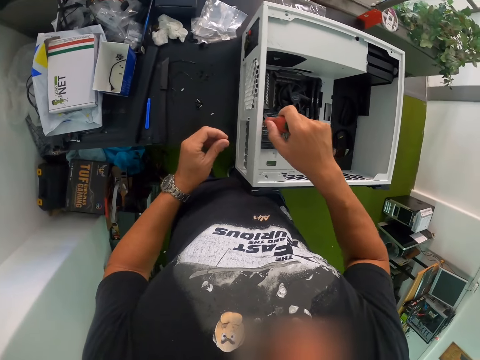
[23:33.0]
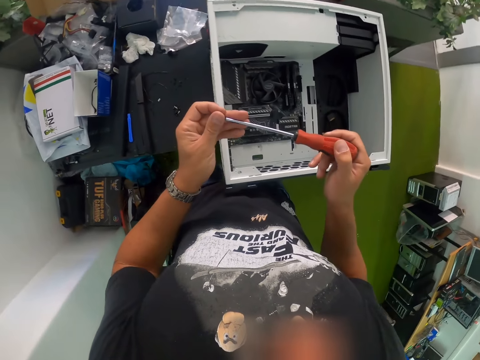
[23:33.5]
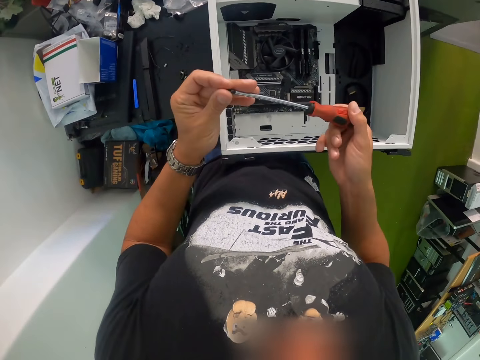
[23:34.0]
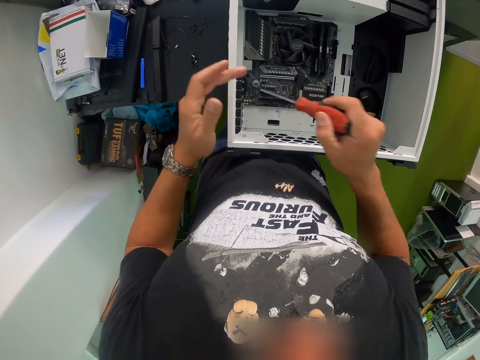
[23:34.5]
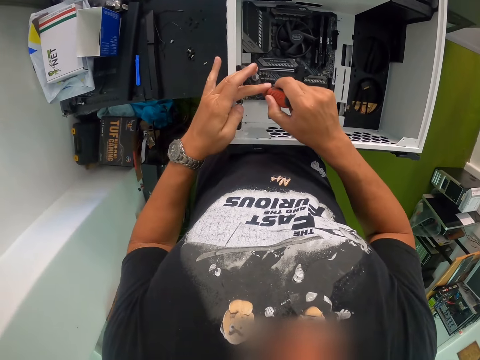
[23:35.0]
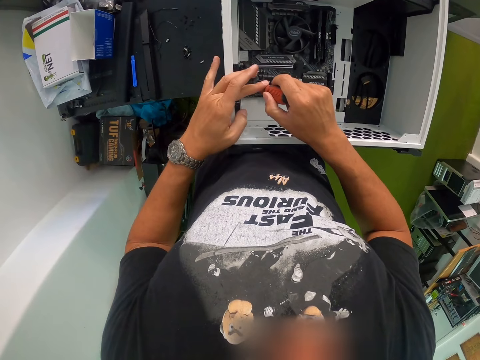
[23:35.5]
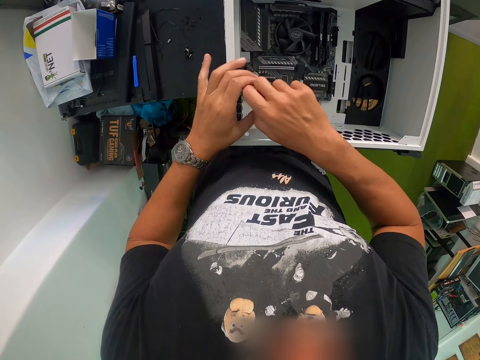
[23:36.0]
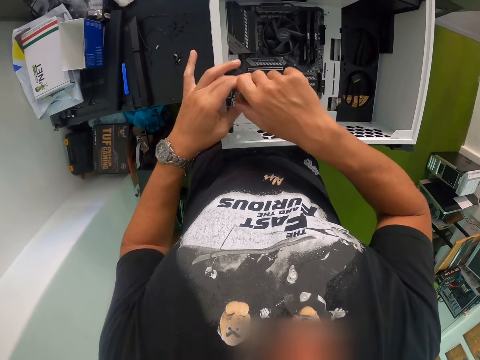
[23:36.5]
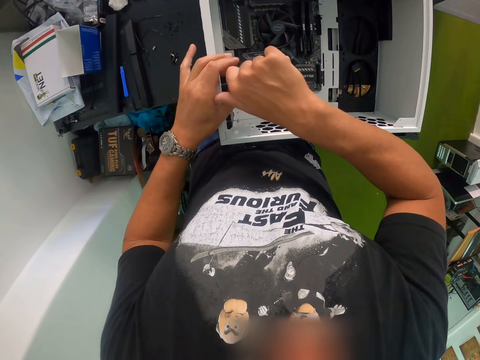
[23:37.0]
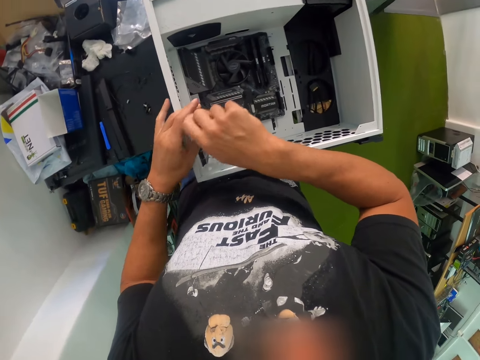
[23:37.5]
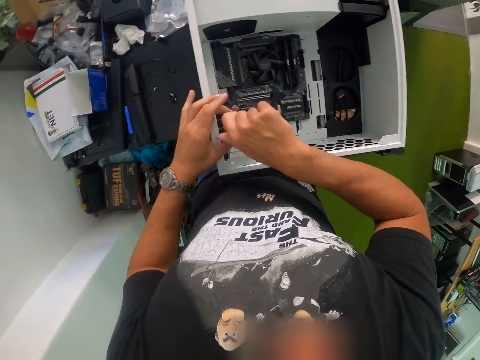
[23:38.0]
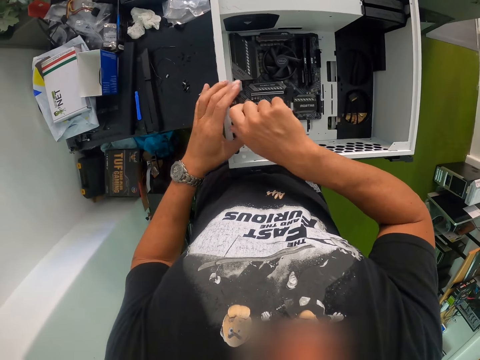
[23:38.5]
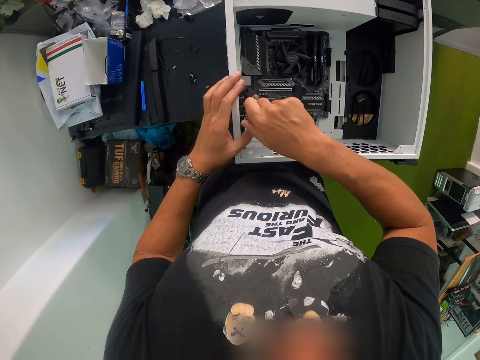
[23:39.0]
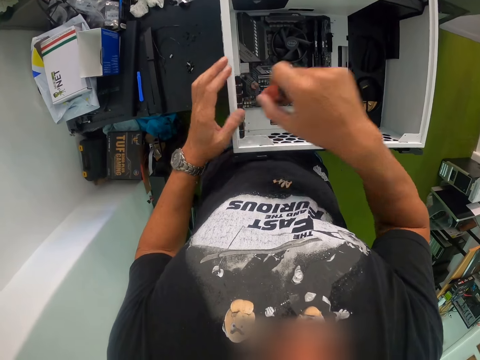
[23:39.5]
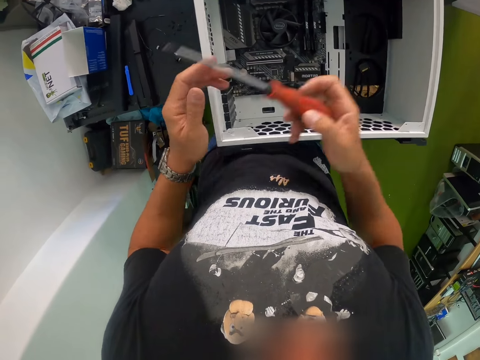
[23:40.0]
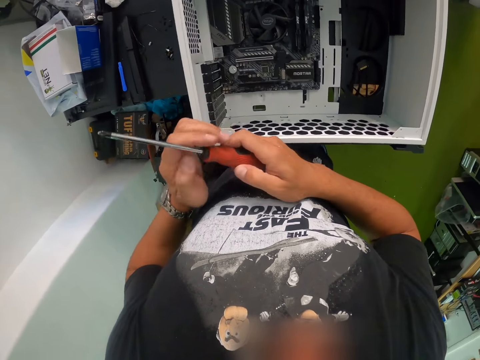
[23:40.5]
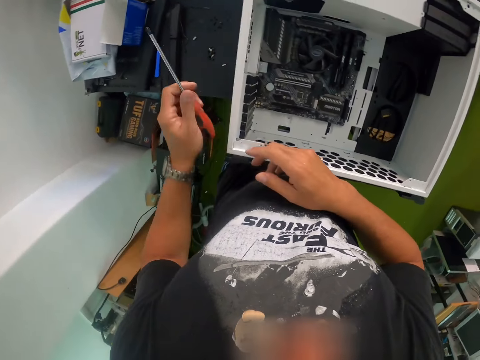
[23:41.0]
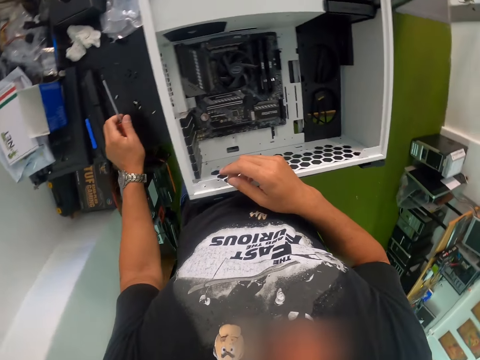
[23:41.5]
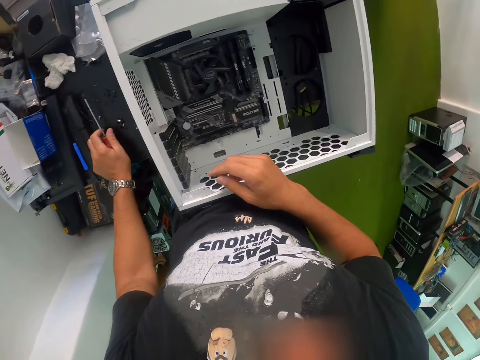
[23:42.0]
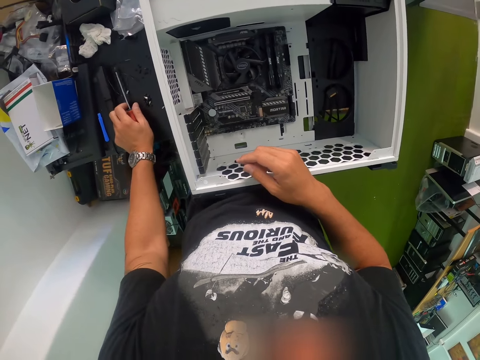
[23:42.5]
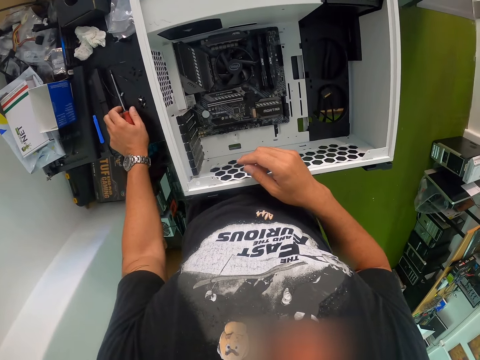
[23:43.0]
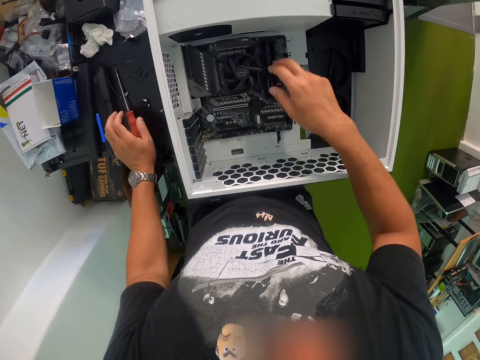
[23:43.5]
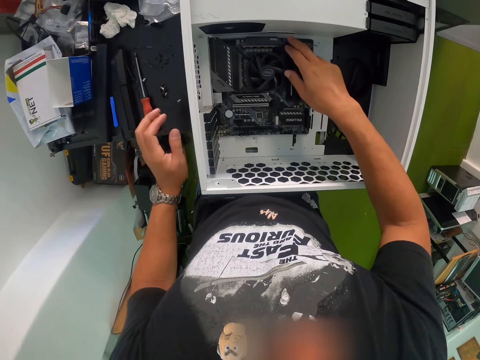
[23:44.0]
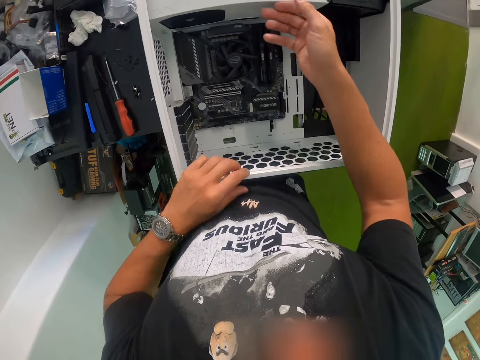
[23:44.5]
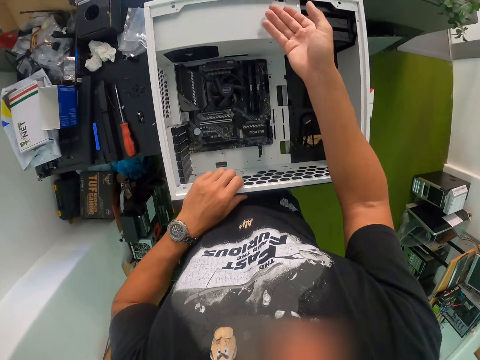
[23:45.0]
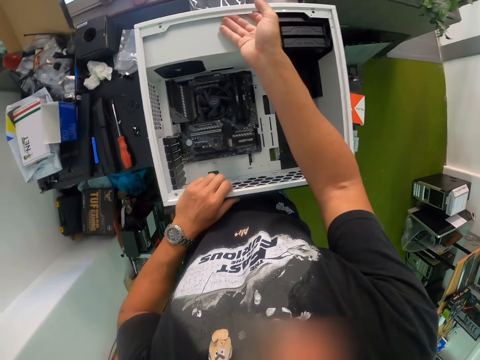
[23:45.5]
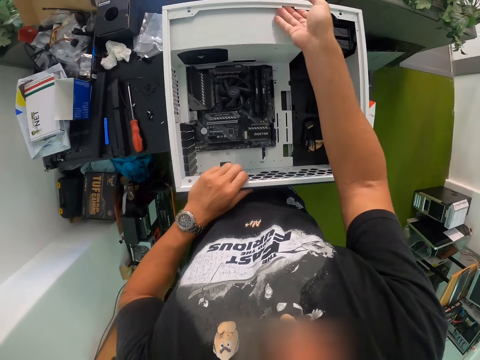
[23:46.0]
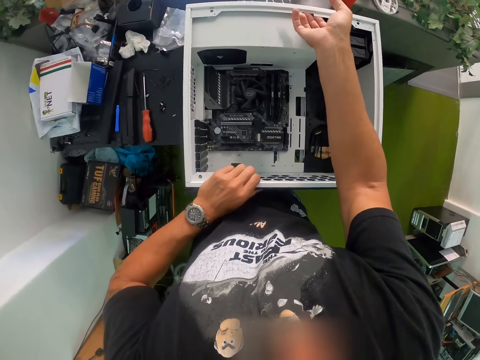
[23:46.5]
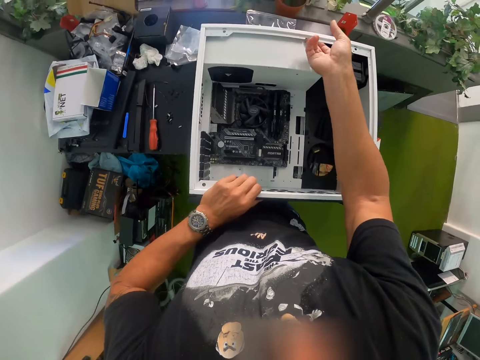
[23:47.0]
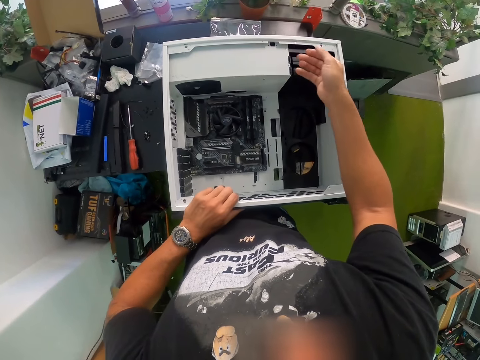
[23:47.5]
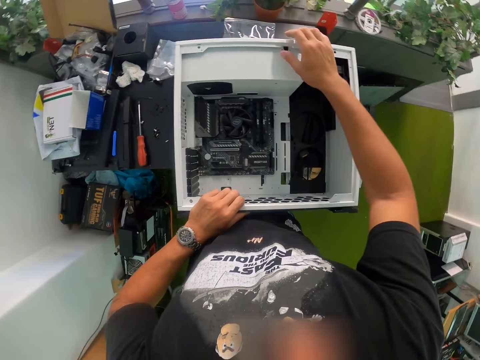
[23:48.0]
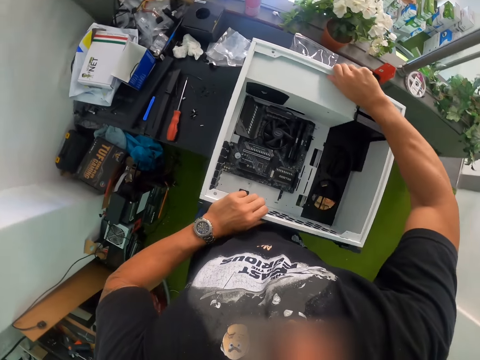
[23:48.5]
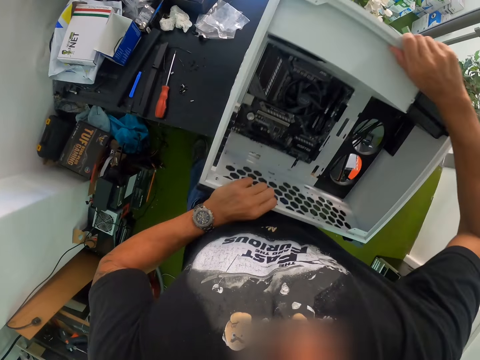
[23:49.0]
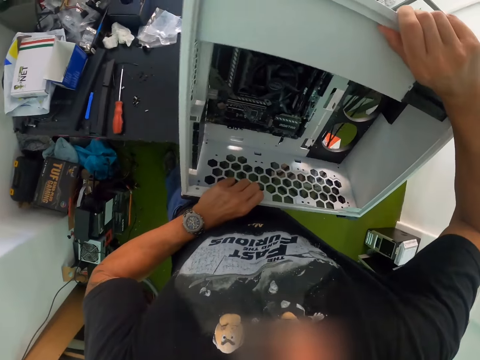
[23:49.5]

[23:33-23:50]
The camera wearer places the screw onto the screwdriver with his left hand. He places his left hand on the computer case. He screws the screw into the computer case with the screwdriver in both hands. He passes the screwdriver from his right hand to his left hand. He drops the screwdriver on the table with his left hand. He touches the computer case with his right hand. He carries the computer case from the table with both hands.

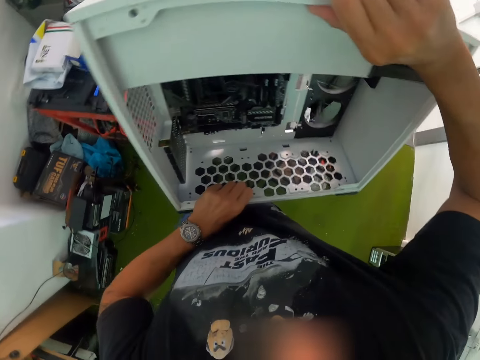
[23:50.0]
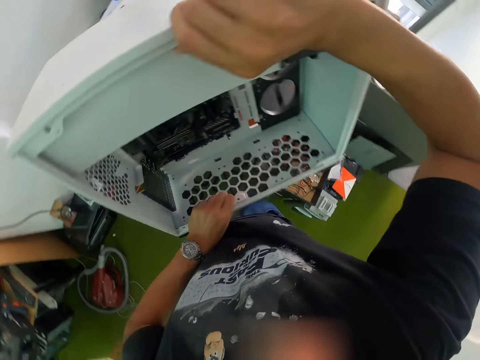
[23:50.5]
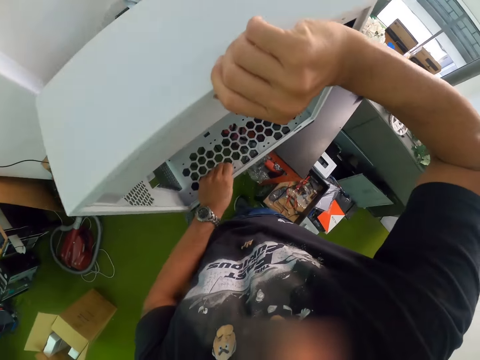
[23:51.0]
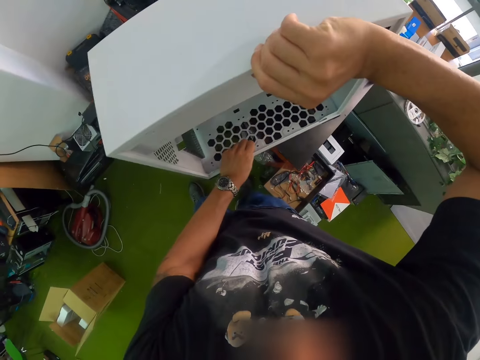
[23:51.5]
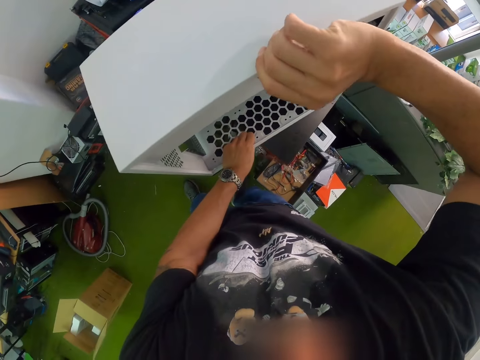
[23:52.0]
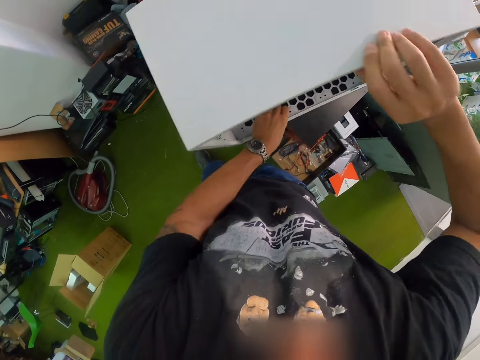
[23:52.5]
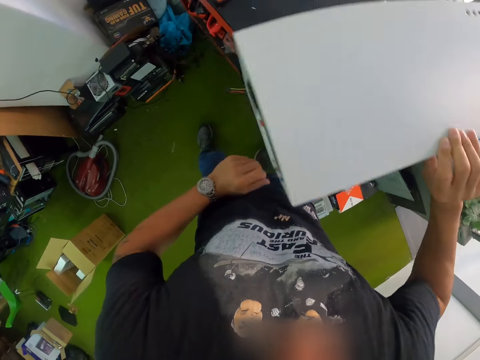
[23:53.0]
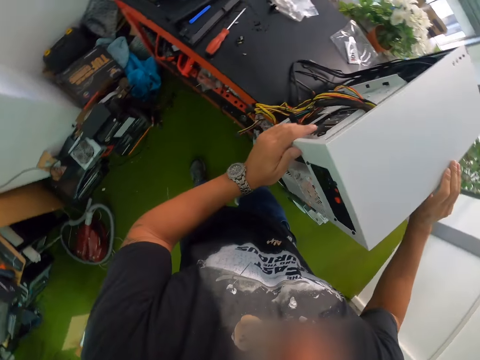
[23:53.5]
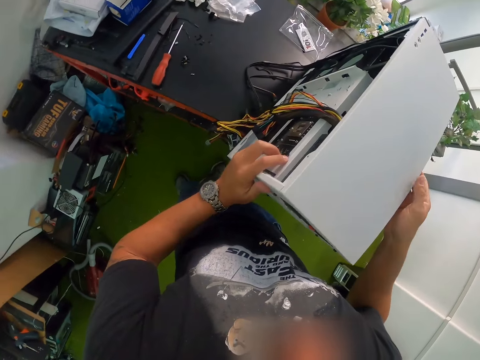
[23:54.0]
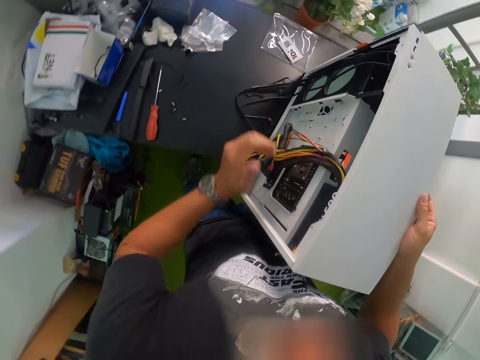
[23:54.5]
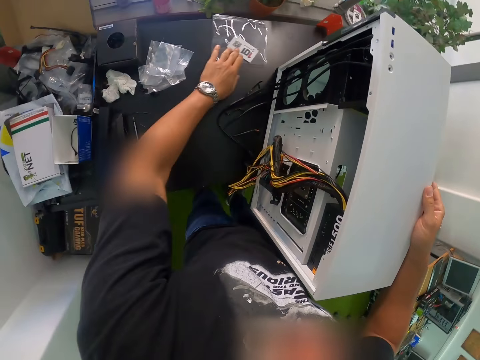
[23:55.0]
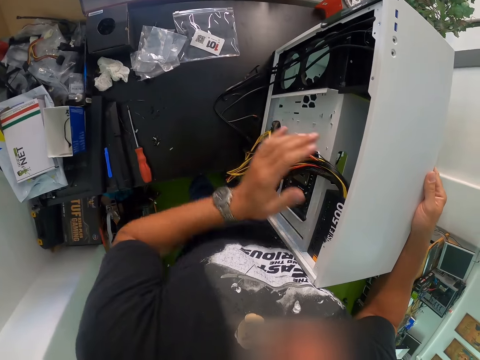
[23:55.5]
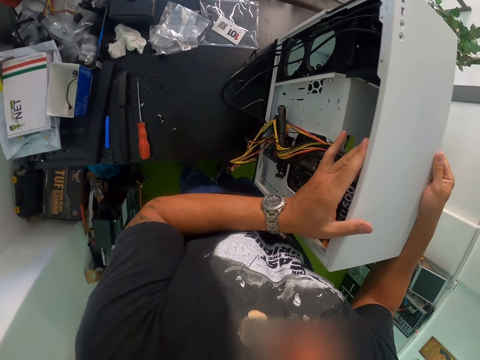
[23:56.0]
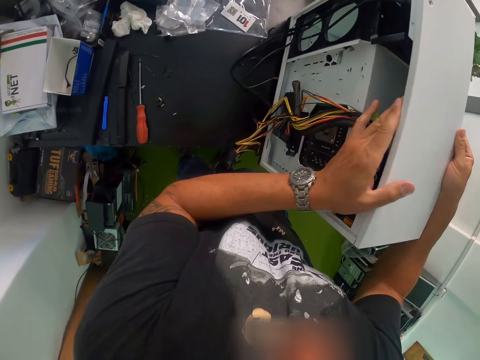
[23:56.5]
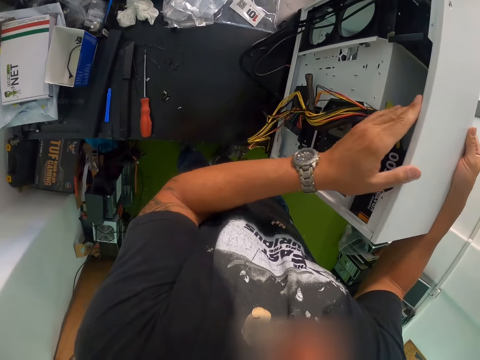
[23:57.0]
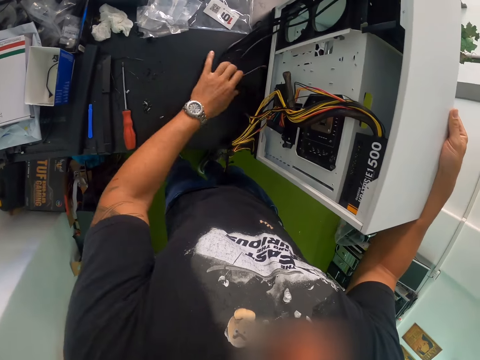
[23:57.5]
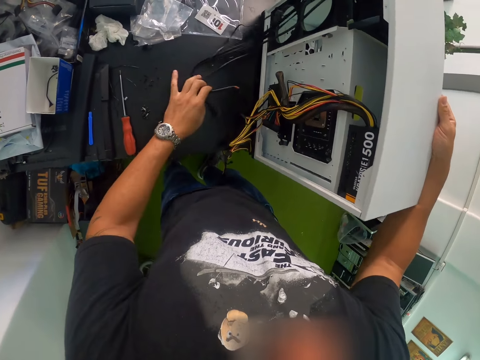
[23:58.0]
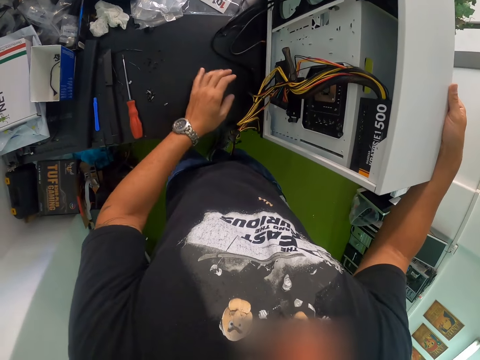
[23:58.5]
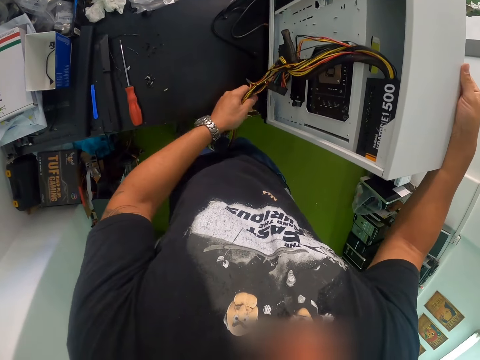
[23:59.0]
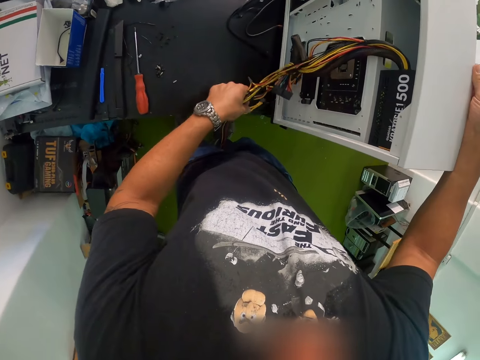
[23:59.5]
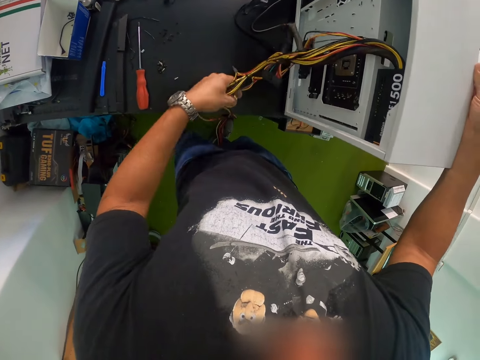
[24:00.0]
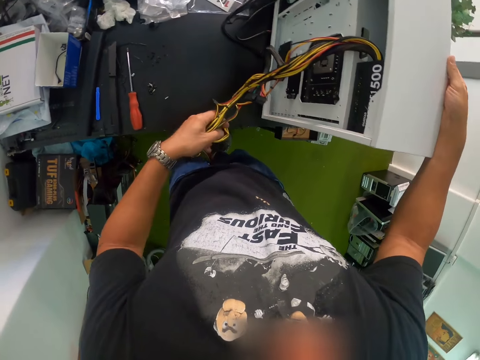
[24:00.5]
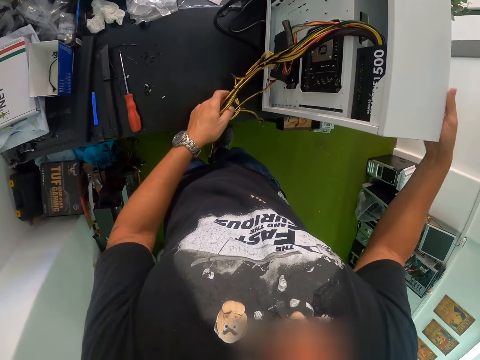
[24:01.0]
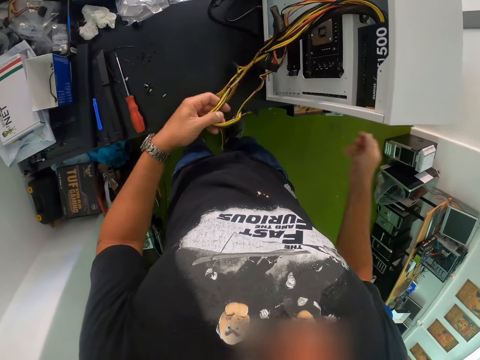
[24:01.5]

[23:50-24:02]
The camera wearer drops the computer case on the table with both hands. He fixes the wires in the machine. He moves a plastic bag on the table with his left hand. He moves the computer case on the table with both hands. He touches a bunch of wire from the computer case with his left hand.
